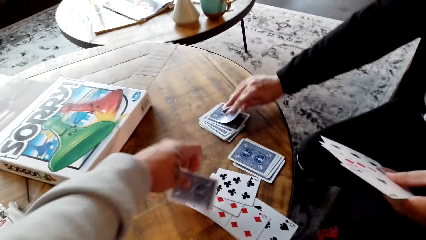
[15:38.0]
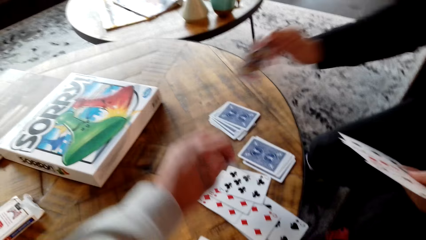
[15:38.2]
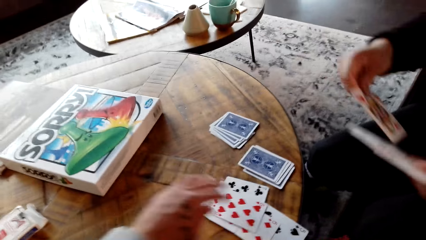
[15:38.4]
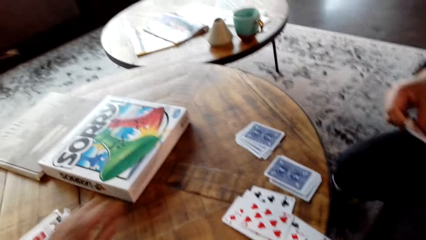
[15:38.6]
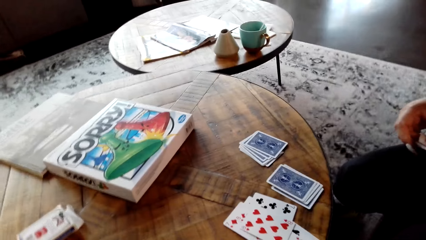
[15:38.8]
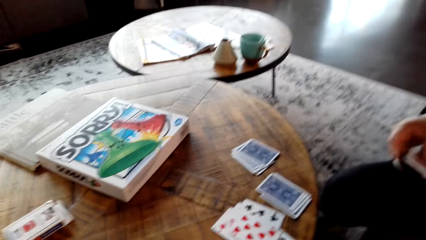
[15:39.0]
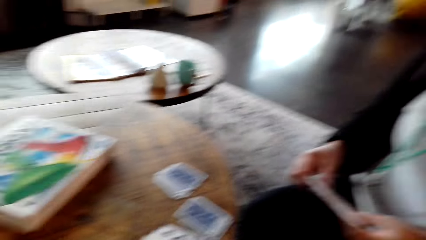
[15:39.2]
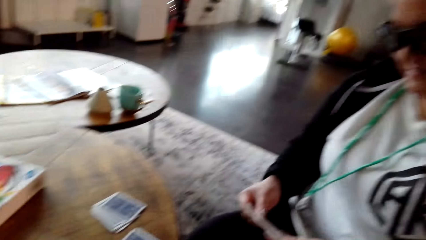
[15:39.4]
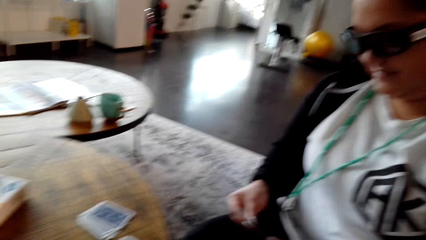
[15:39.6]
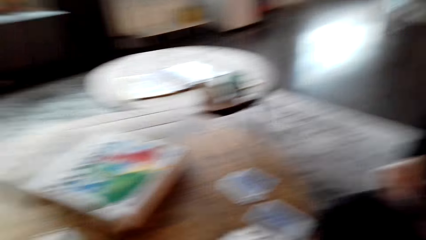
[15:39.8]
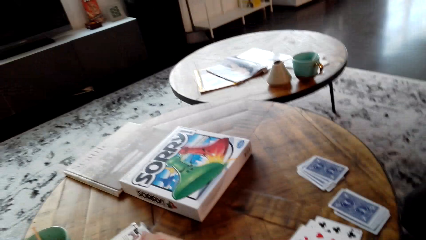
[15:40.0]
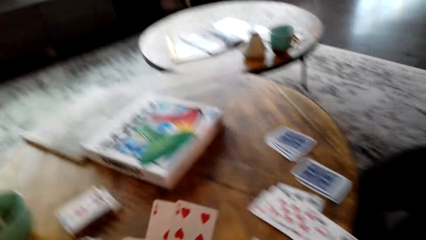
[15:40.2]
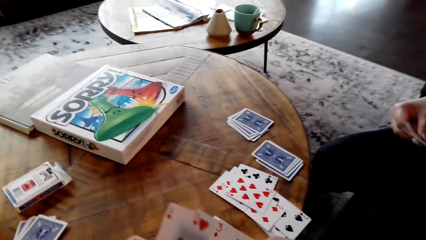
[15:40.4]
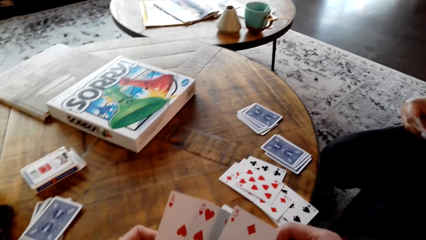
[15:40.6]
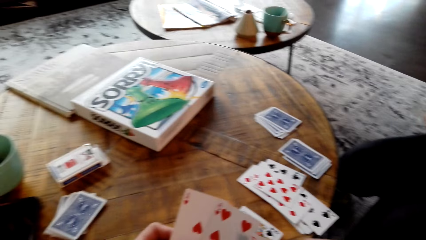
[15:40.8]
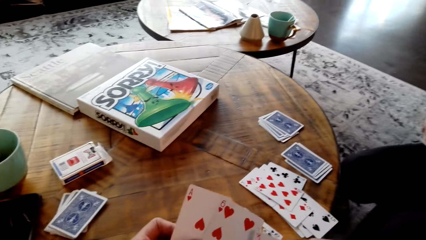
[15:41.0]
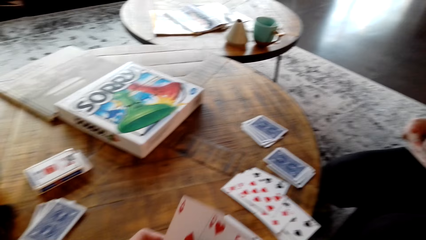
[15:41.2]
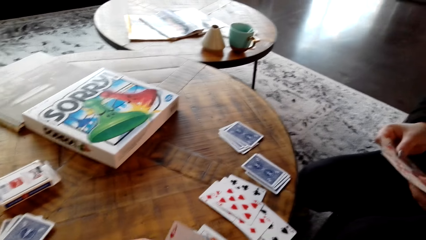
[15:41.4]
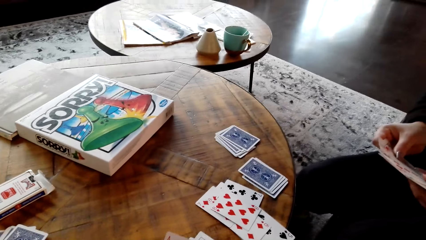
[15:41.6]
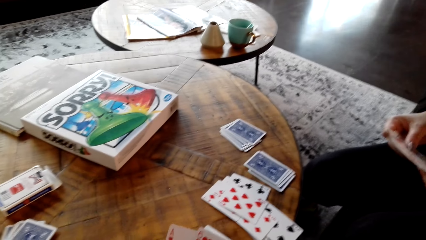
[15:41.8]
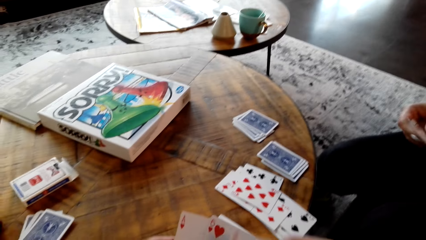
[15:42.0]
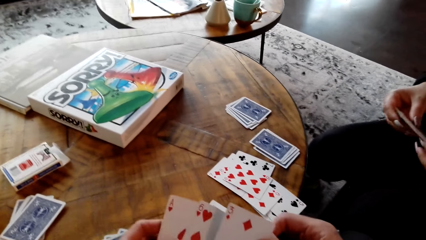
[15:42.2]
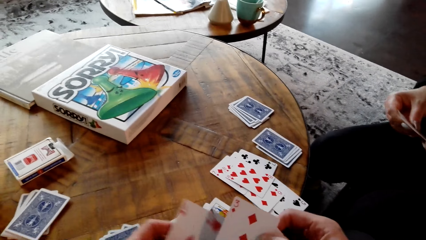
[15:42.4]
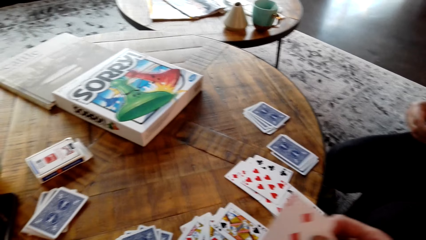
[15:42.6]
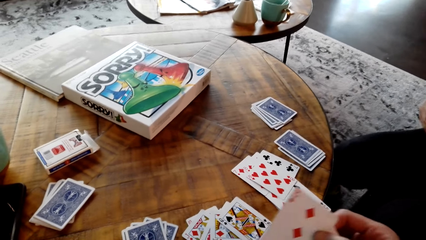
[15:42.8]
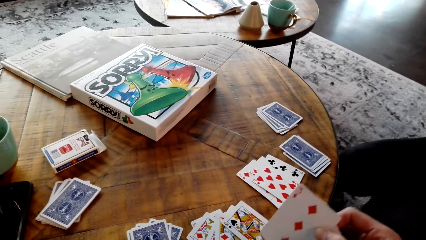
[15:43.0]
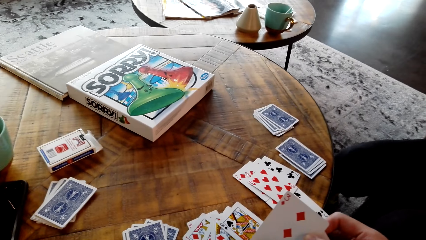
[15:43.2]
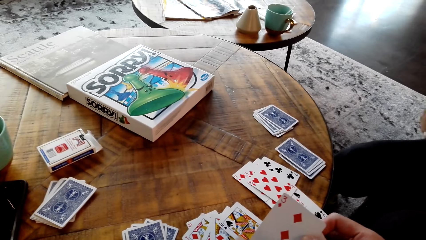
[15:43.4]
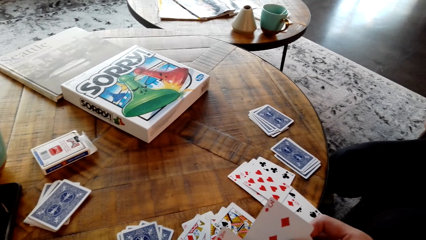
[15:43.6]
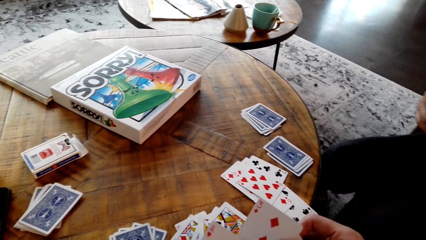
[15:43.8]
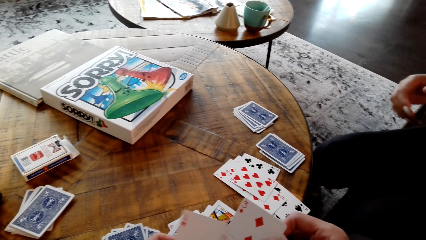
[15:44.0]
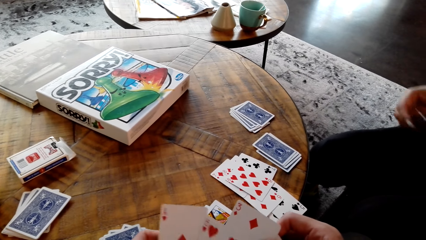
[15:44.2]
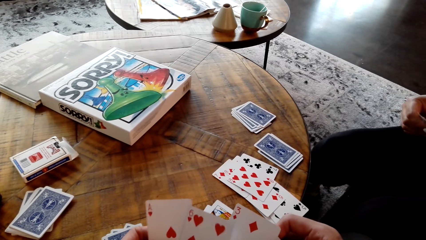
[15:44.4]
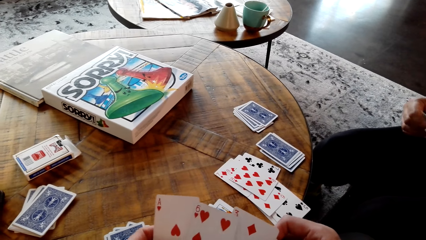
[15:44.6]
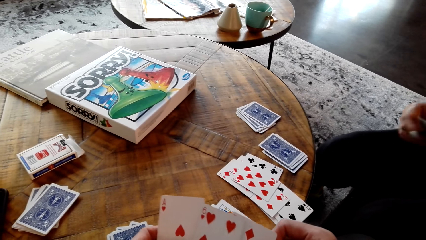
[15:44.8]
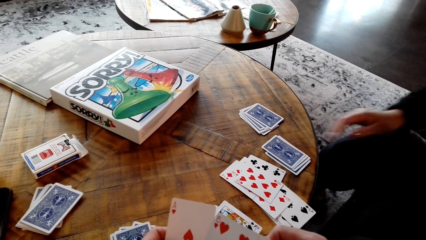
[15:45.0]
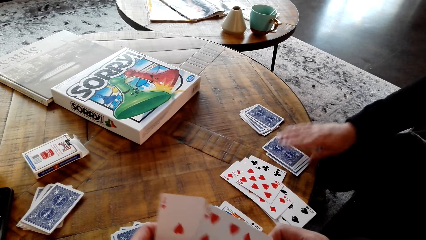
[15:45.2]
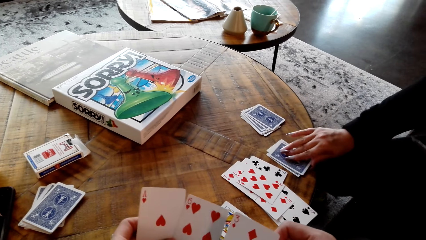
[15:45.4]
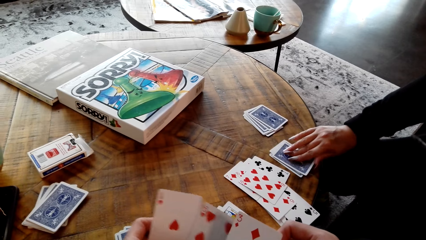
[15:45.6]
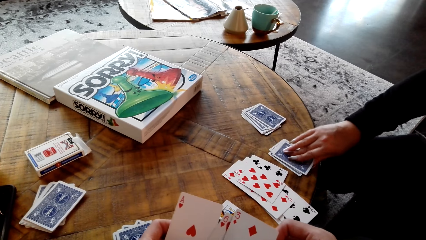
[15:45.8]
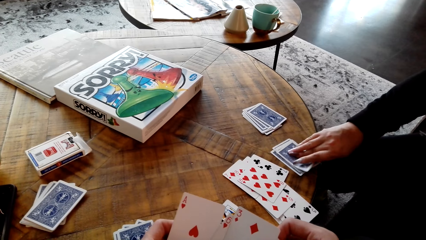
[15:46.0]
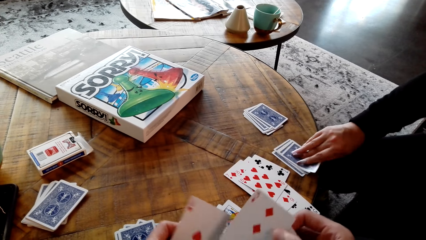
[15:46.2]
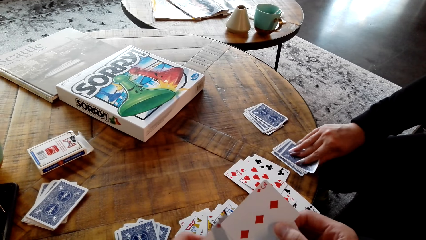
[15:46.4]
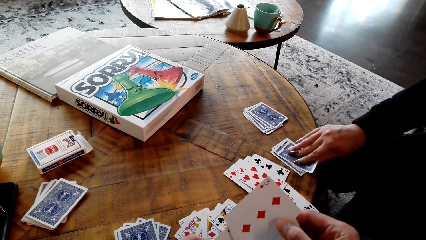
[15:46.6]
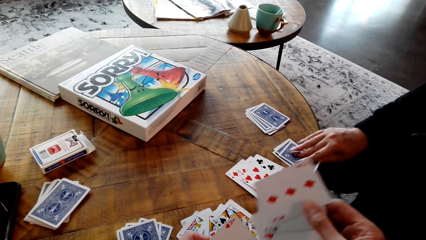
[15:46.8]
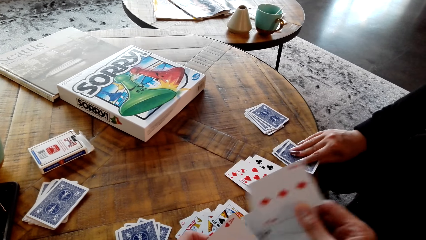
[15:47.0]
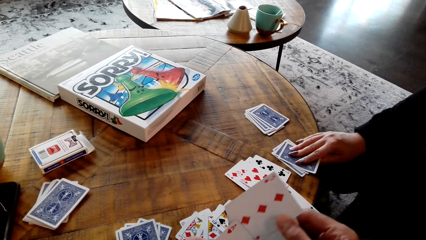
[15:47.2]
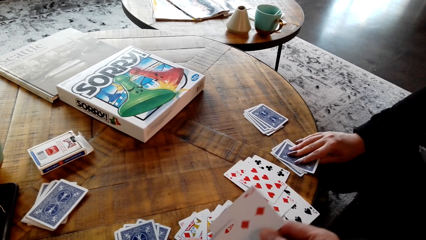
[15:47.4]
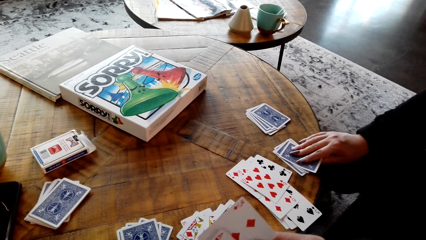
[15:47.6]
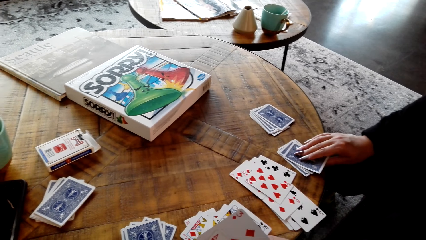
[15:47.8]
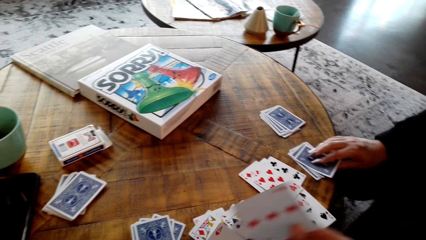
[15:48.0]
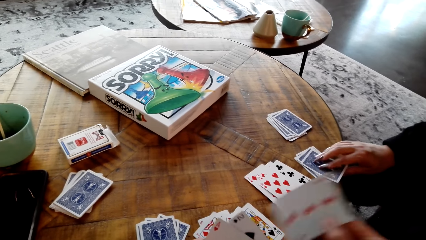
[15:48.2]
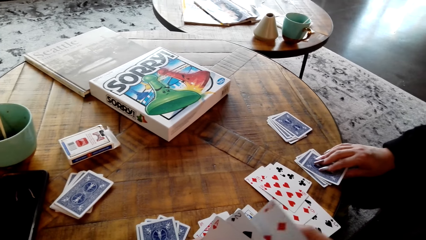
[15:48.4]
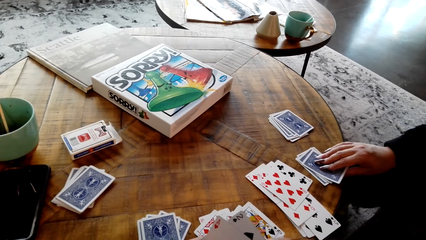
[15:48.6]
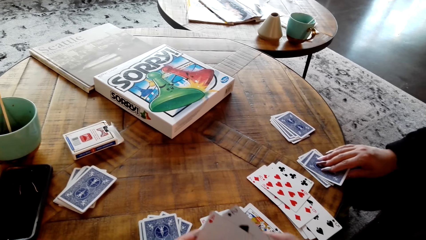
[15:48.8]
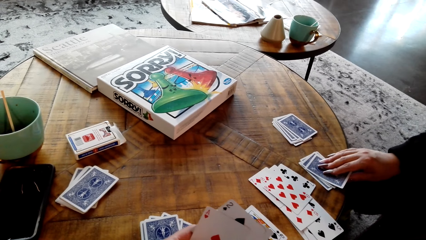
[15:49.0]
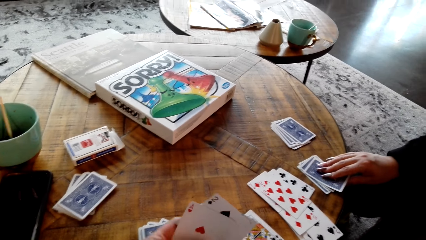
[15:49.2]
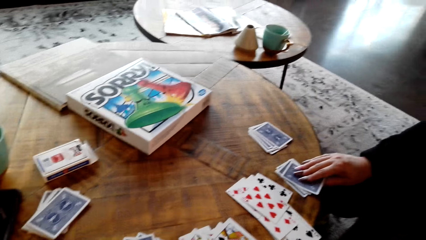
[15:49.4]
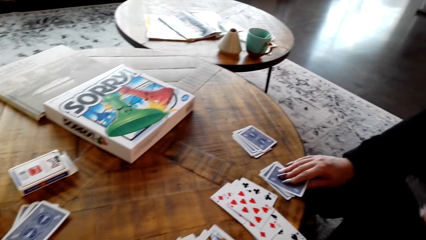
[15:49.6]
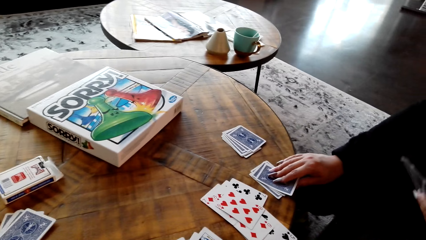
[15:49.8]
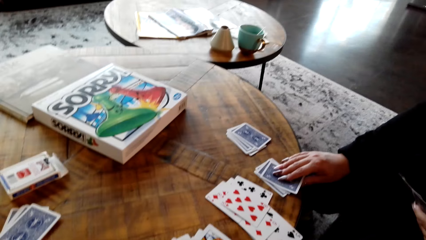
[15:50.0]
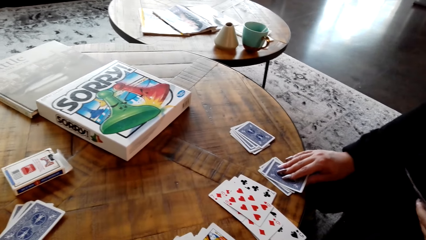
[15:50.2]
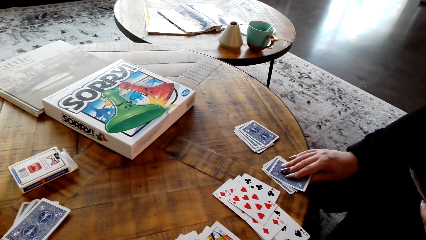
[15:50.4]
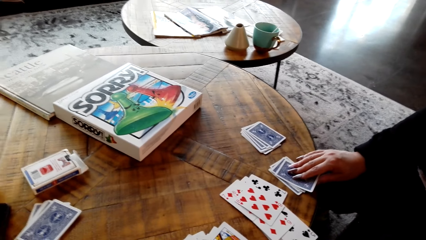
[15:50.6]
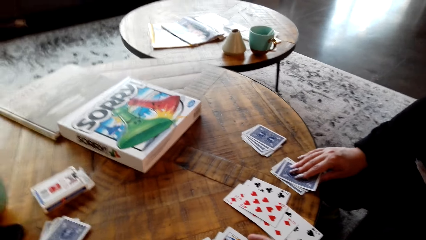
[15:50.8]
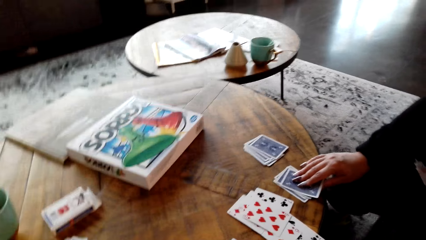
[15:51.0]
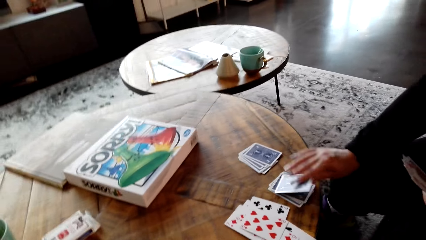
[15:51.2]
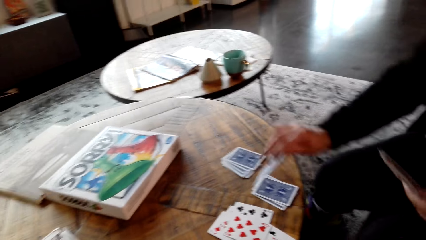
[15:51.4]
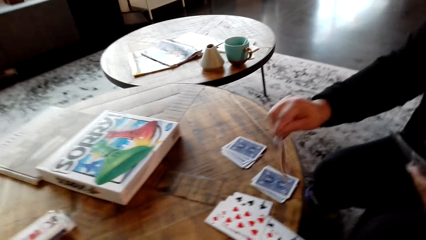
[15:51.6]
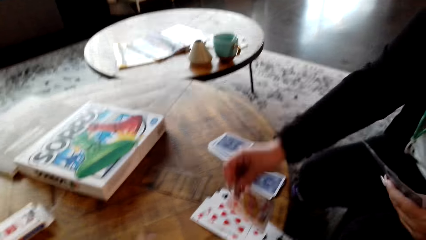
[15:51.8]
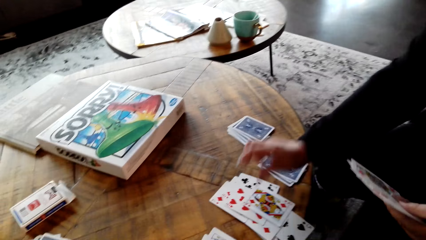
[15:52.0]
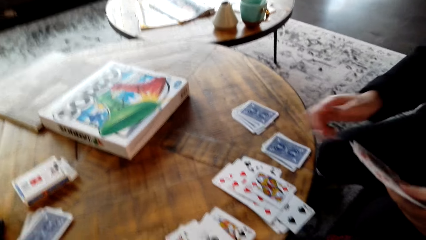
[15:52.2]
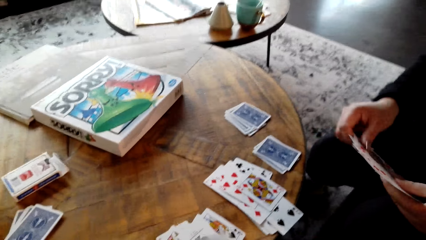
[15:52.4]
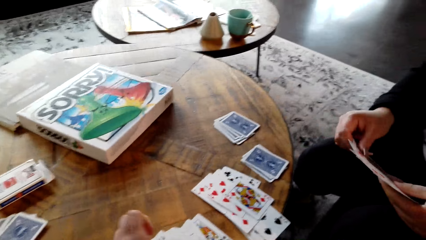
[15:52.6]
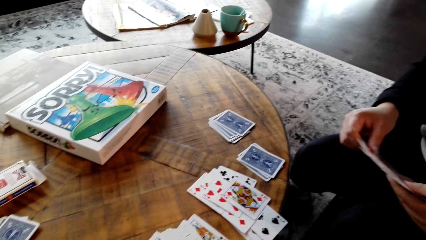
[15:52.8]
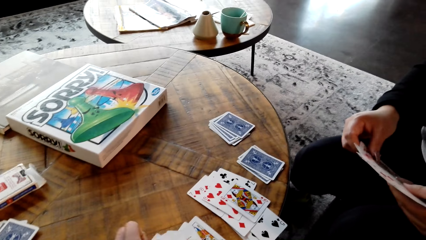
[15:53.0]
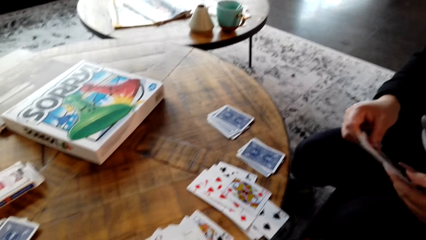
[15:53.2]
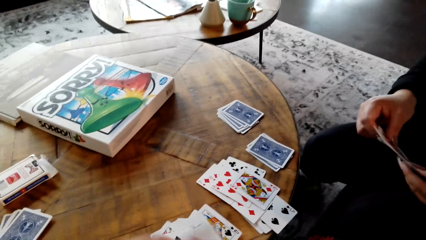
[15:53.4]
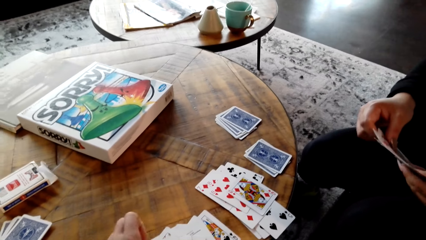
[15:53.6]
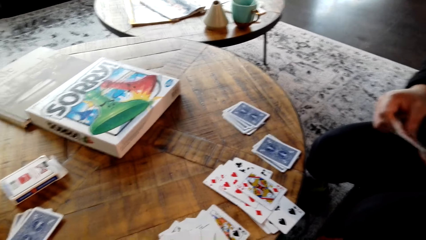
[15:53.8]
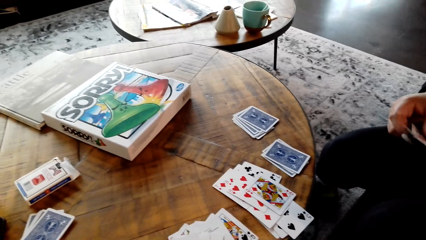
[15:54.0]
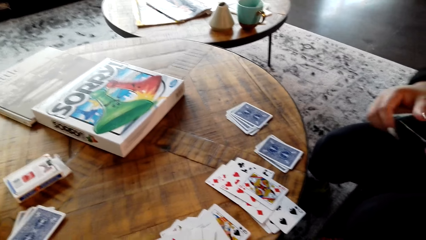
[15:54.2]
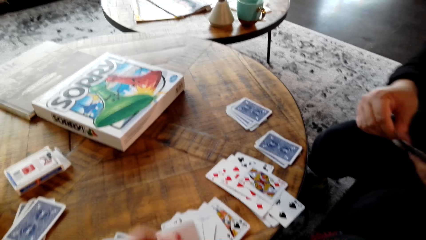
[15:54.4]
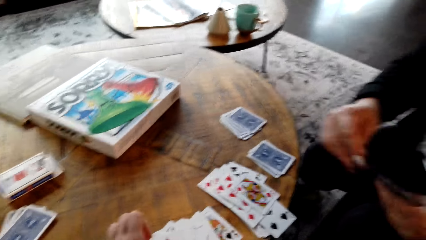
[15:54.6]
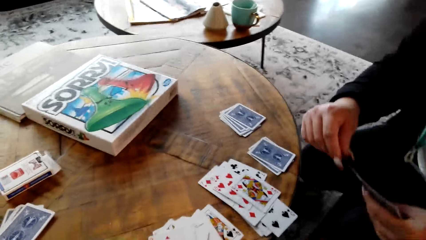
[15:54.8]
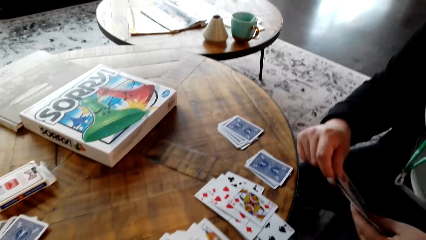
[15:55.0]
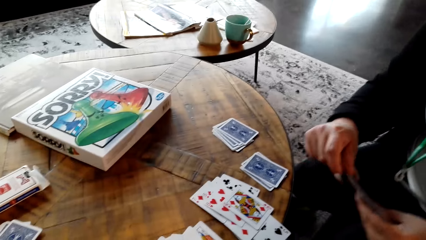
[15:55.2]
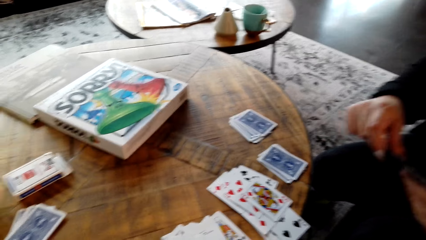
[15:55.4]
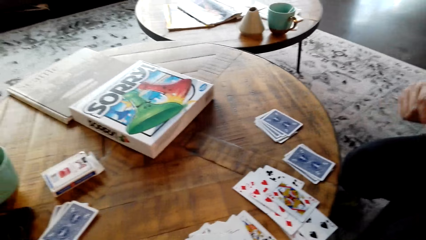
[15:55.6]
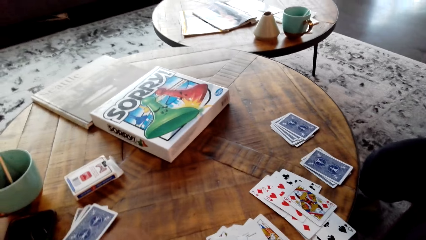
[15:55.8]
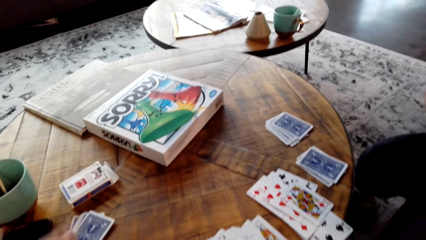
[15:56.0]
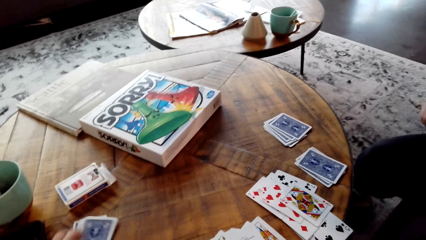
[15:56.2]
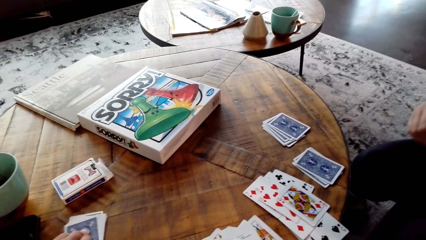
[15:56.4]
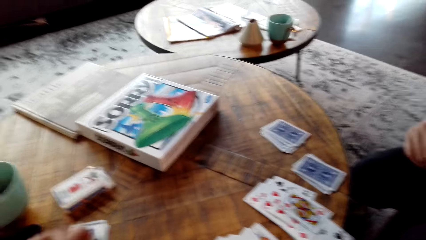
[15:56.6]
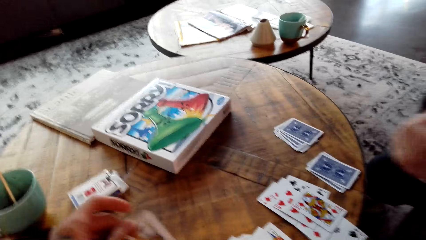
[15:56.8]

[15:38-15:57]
The camera wearer talks to the person. He shuffles the cards on his hands. He shuffles them again.
